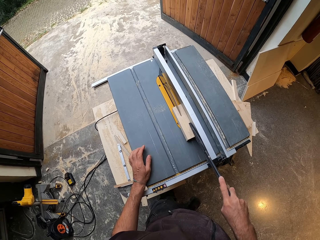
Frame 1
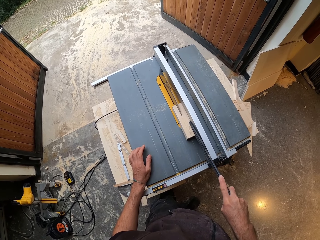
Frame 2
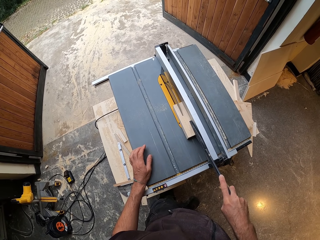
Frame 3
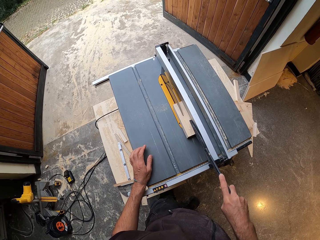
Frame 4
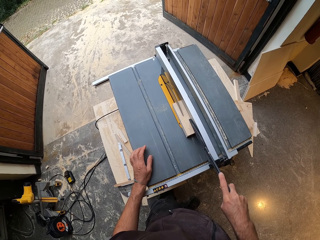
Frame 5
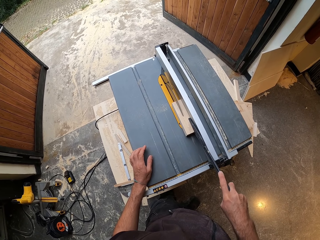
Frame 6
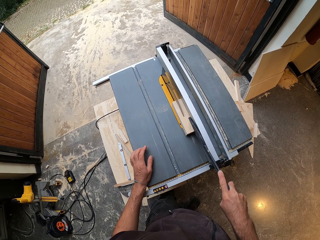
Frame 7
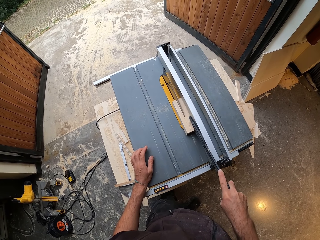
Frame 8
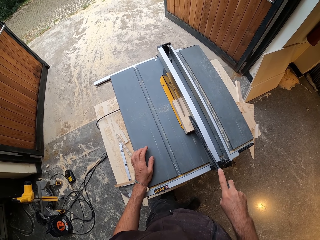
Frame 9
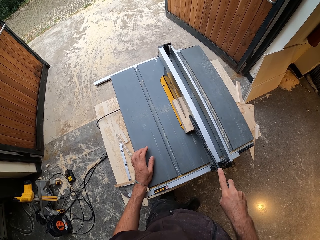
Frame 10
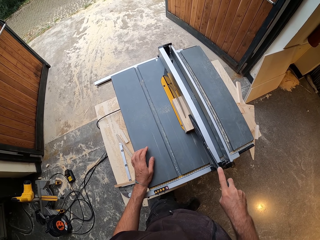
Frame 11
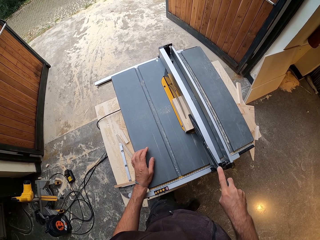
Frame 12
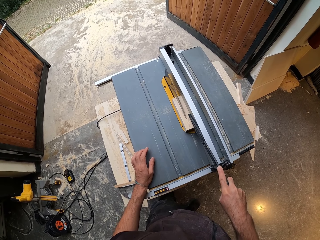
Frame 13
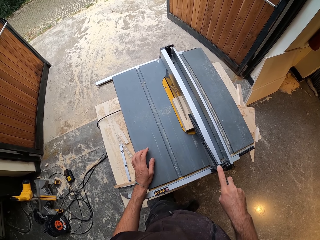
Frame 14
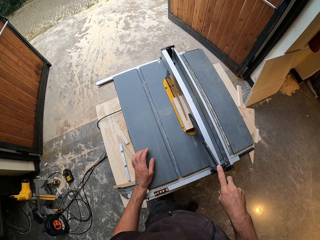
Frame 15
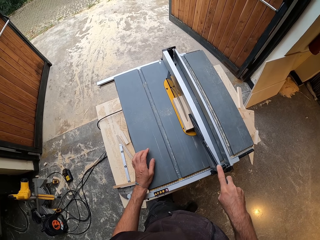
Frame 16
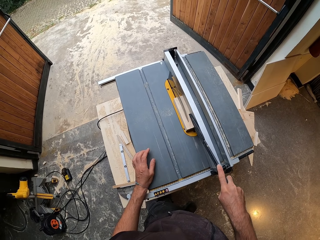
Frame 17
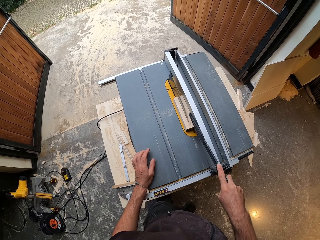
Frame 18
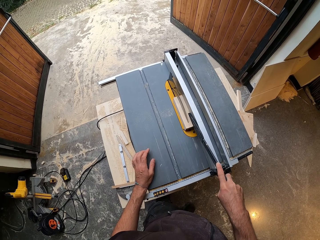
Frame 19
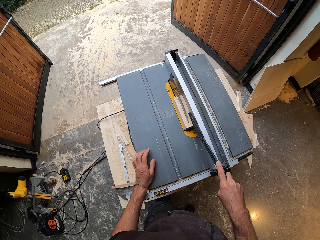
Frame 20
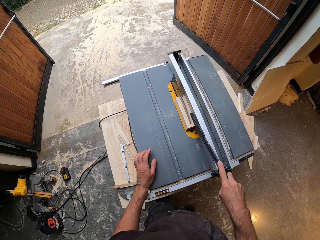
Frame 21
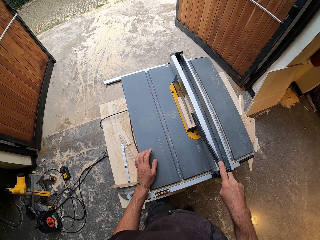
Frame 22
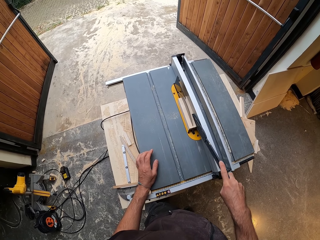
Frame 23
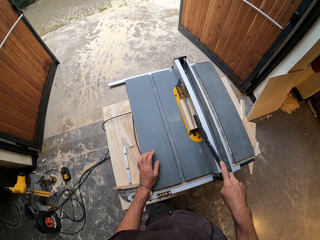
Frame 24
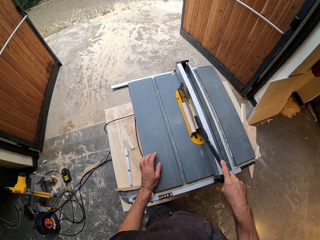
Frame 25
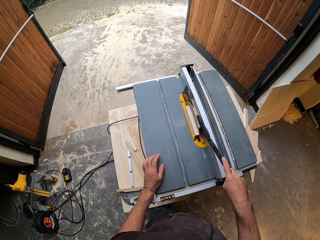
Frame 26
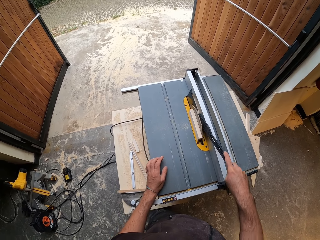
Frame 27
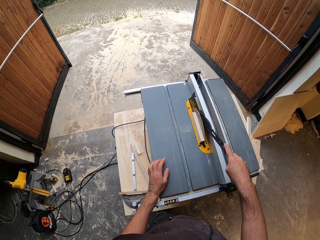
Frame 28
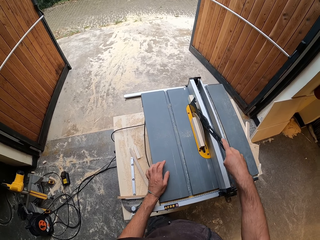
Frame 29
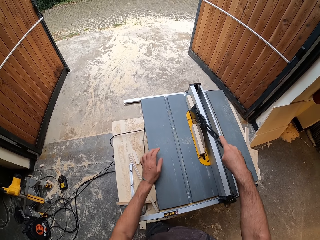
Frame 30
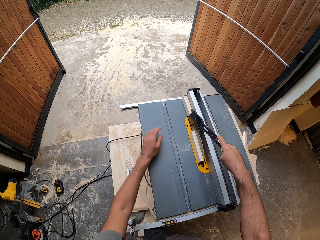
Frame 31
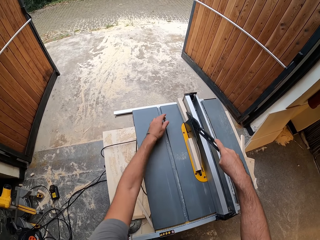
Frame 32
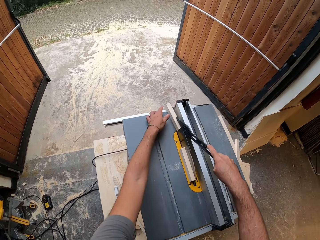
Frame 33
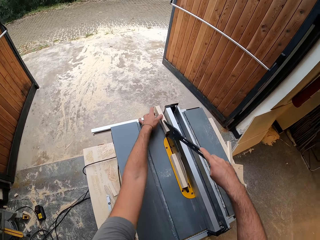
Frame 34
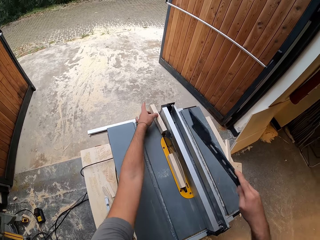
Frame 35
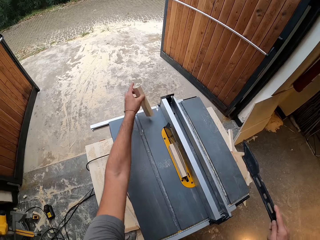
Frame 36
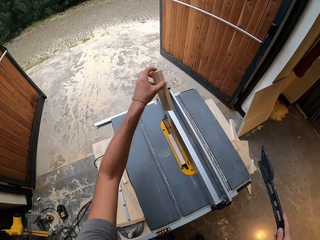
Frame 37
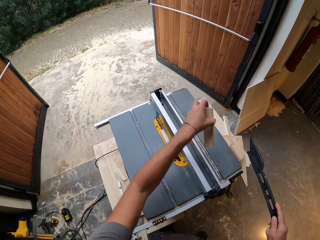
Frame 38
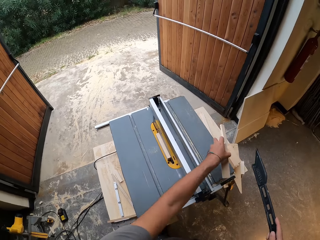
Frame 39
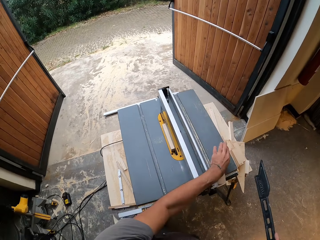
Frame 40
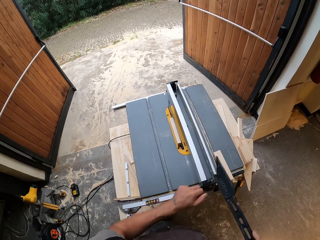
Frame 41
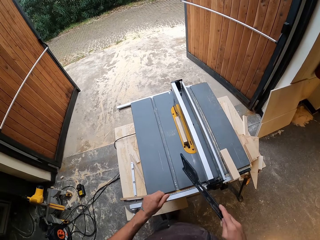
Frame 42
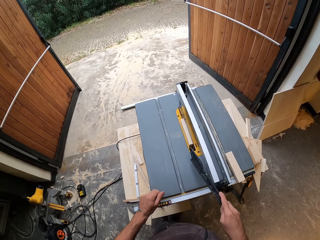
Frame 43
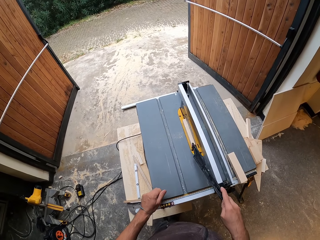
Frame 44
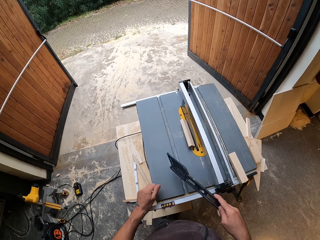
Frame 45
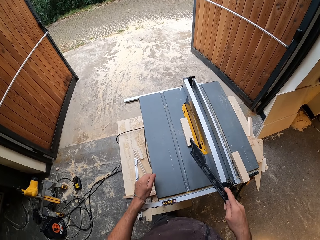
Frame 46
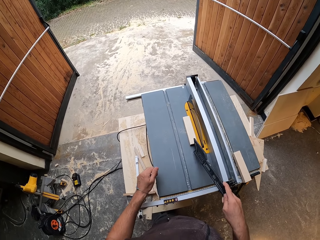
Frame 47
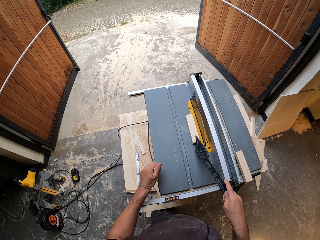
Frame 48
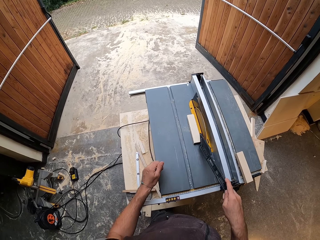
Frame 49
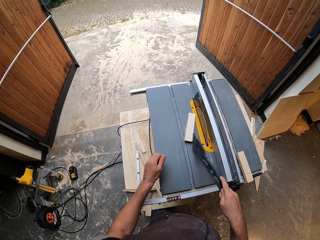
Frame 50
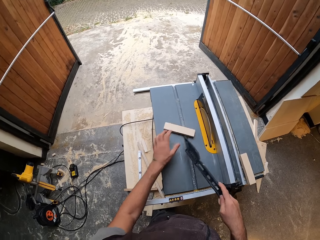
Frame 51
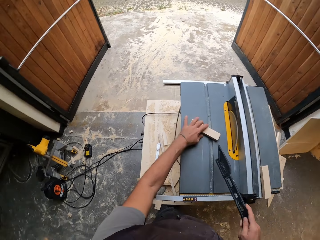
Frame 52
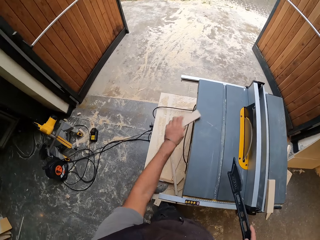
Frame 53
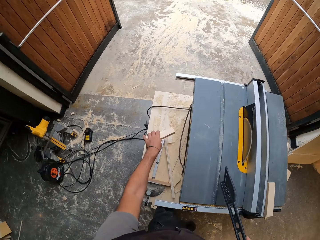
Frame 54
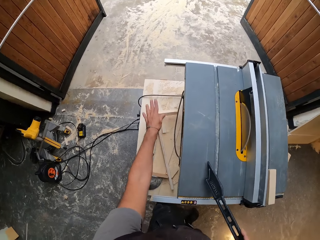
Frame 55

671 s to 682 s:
The camera wearer picks up the piece of wood on the table top with his left hand. He drops the piece of wood on the table top with his left hand. He moves the piece of wood on the table top with the blade guard in his right hand.

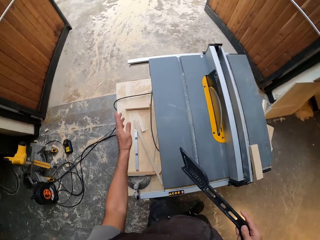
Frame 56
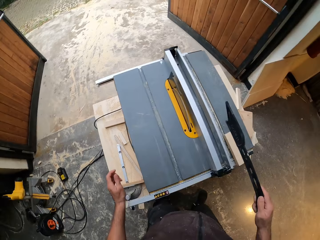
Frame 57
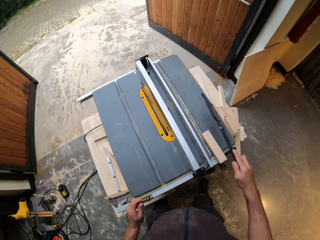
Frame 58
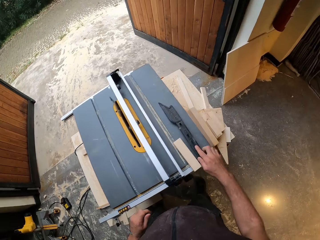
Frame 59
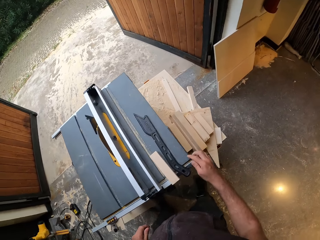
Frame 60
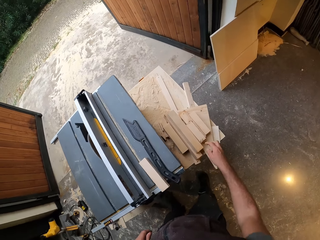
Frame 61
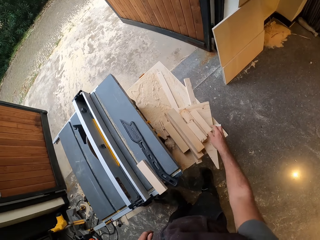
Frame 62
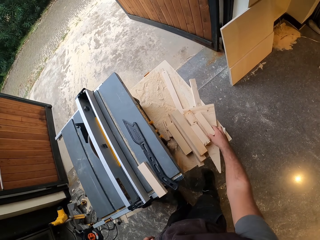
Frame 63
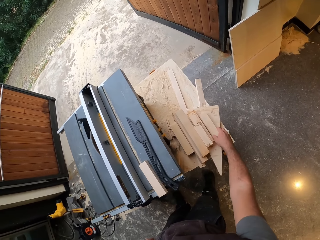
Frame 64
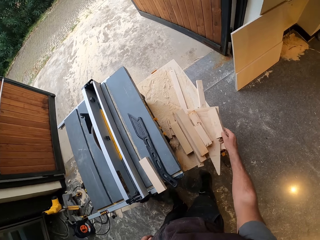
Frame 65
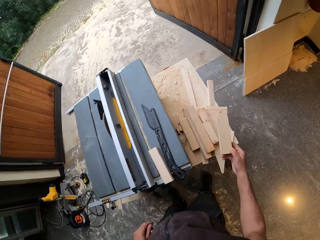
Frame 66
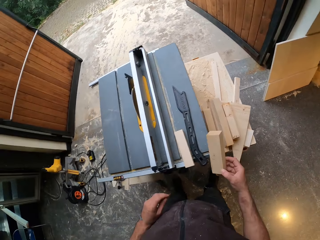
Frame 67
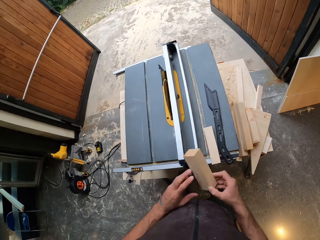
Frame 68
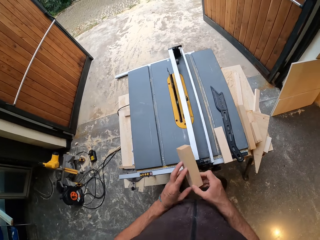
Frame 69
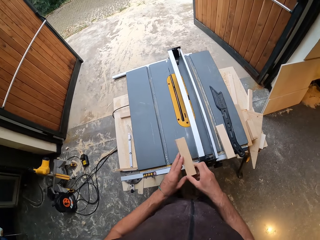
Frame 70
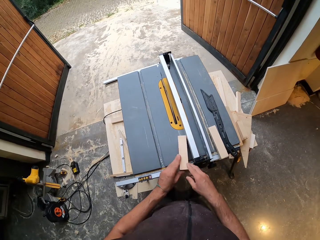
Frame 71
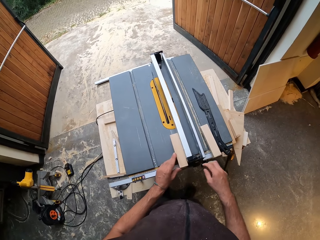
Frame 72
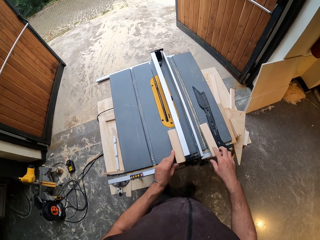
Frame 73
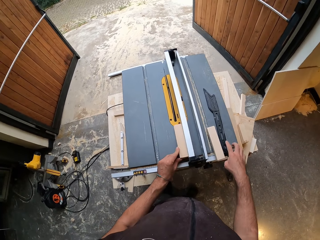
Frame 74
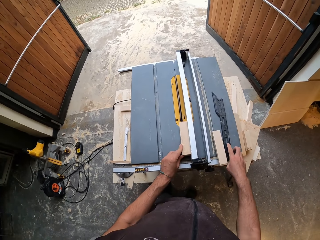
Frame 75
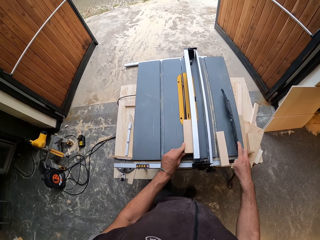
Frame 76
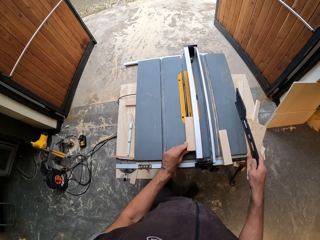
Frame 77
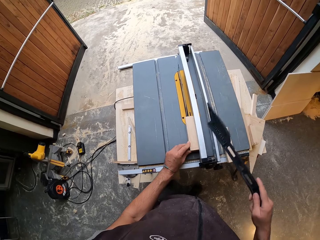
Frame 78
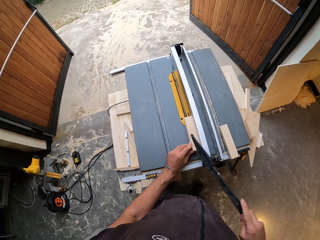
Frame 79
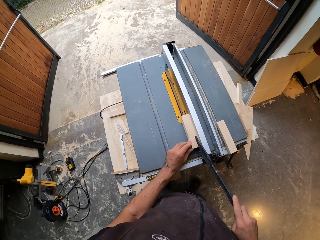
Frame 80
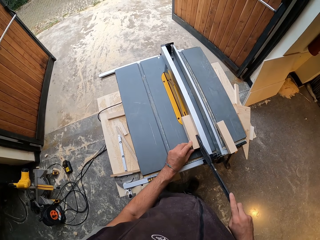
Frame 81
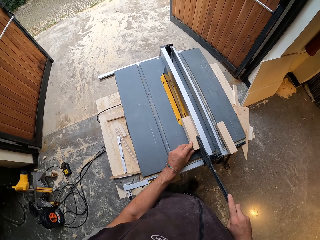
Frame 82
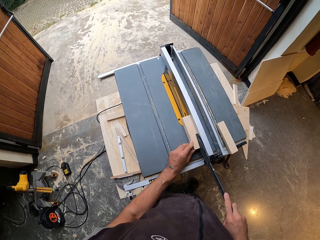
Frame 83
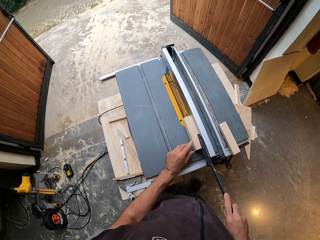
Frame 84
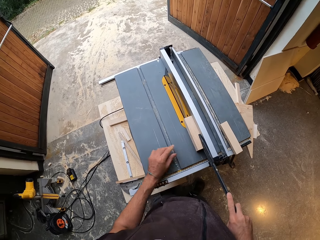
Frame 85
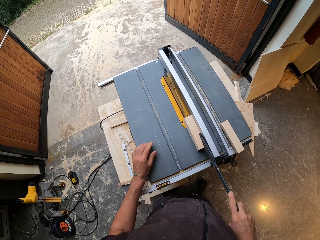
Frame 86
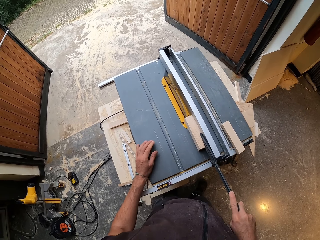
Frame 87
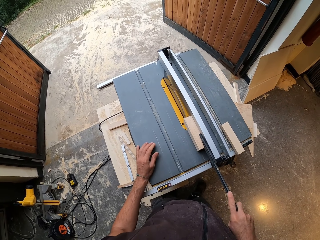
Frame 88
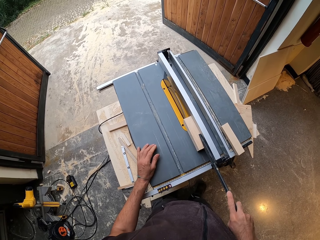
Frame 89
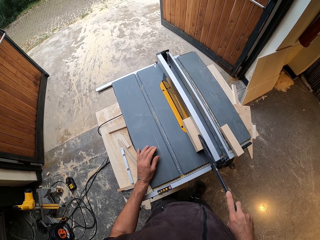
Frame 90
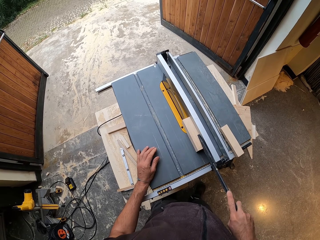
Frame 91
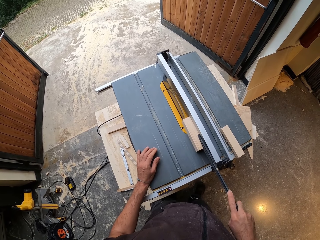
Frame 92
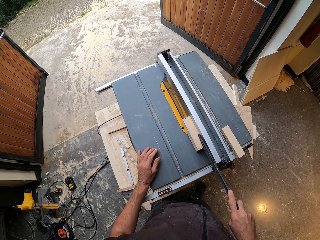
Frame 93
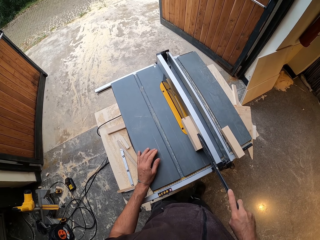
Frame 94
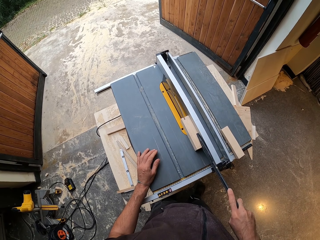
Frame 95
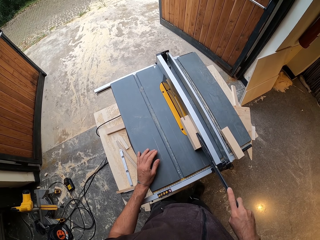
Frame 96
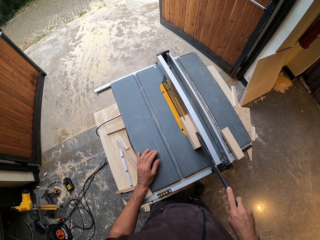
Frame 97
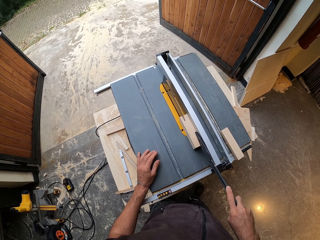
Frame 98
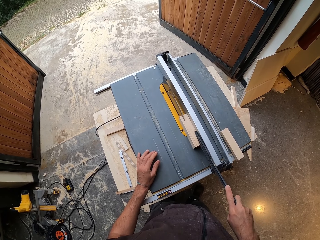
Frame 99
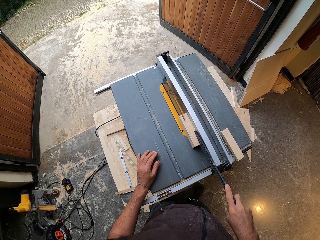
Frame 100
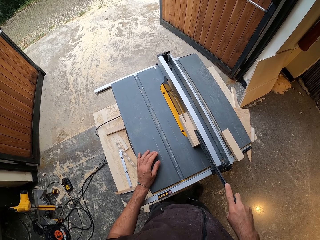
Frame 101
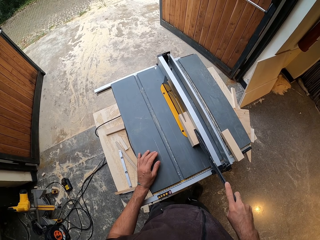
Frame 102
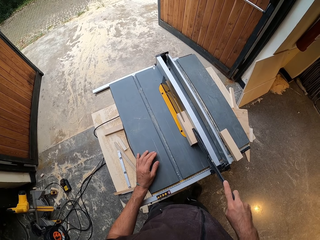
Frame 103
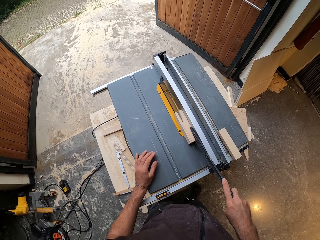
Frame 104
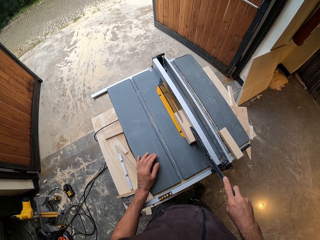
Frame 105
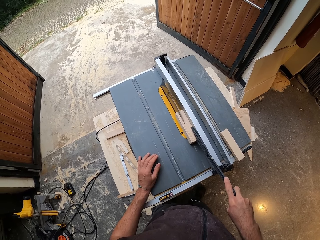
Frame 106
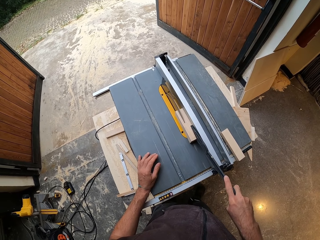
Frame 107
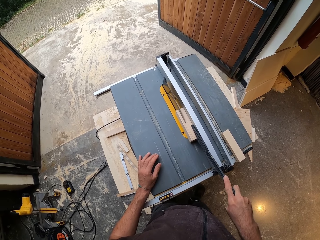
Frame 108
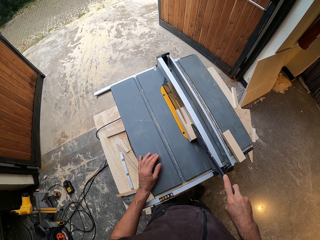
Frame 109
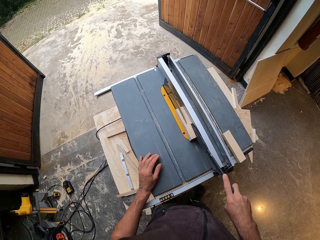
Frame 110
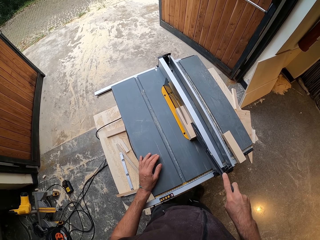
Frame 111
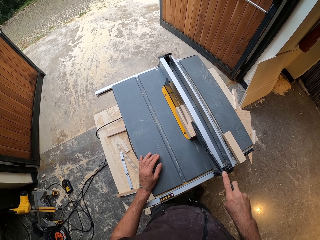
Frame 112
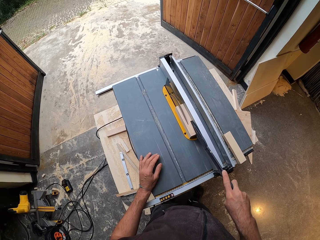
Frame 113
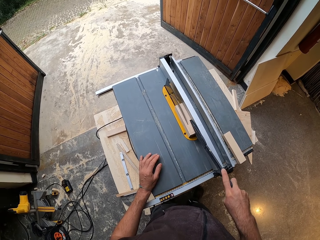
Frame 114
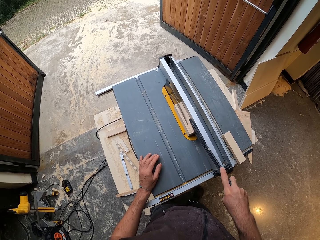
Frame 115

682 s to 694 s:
The camera wearer picks up the piece of wood from the table top with his left hand. He drops the piece of wood on the table with his left hand. He drops the blade guard on the table top with his right hand. He picks up the piece of wood on the table with his right hand. He passes the piece of wood to his left hand from his right hand. He drops the piece of wood on the table top with his left hand. He picks up the blade guard from the table top with his right hand. He pushes the piece of wood on the table top with the blade guard in his right hand. He cuts the piece of wood with the table saw with his right hand.
